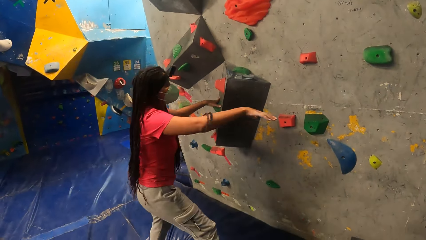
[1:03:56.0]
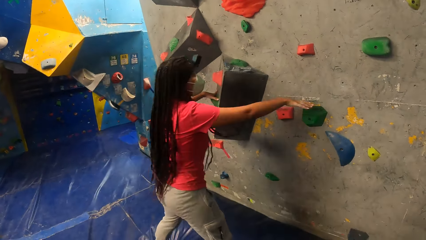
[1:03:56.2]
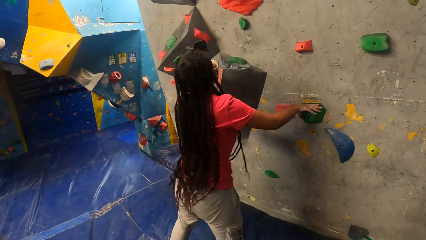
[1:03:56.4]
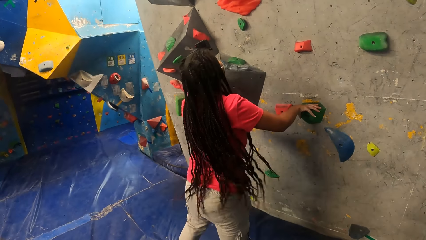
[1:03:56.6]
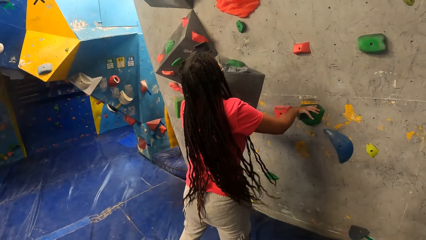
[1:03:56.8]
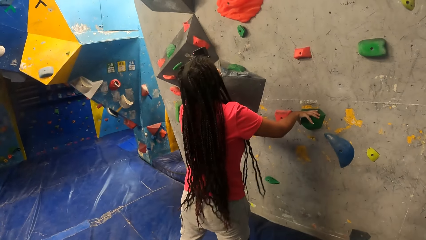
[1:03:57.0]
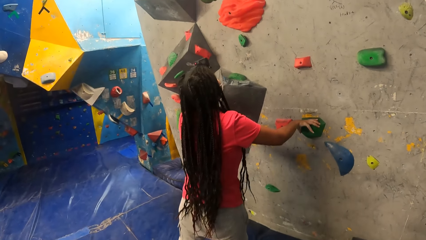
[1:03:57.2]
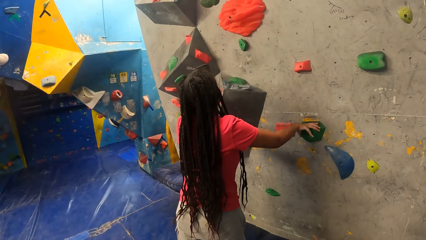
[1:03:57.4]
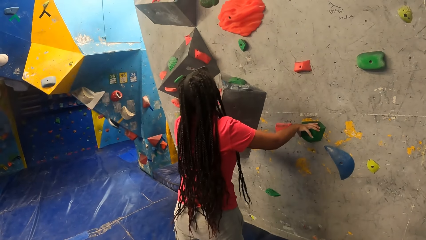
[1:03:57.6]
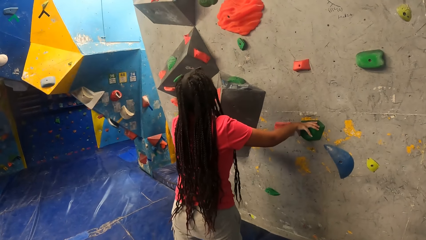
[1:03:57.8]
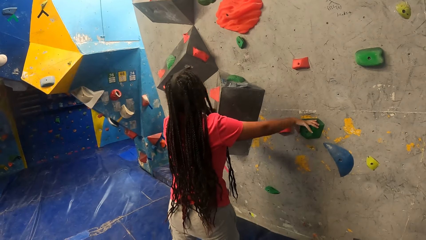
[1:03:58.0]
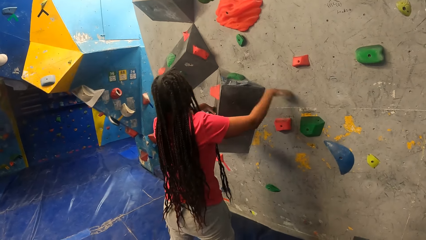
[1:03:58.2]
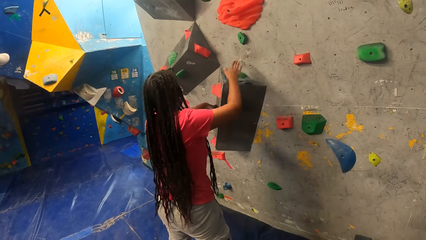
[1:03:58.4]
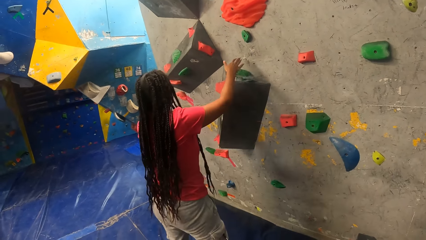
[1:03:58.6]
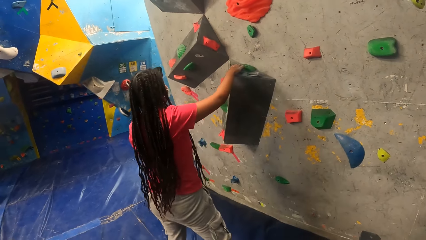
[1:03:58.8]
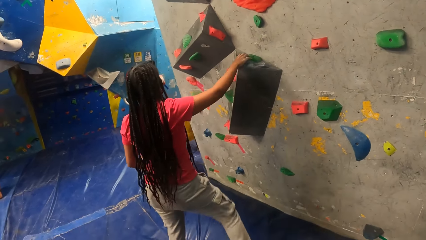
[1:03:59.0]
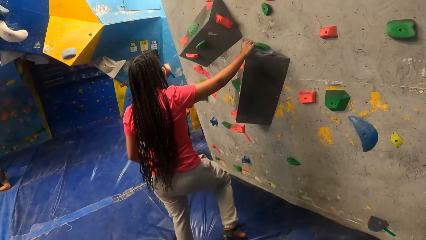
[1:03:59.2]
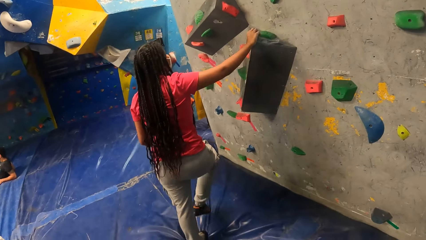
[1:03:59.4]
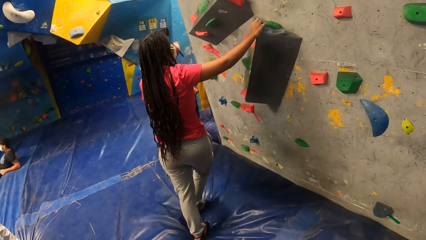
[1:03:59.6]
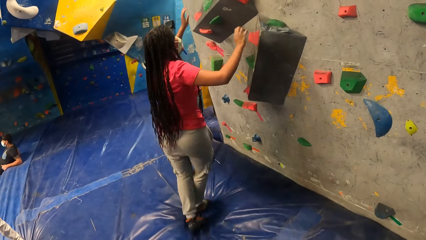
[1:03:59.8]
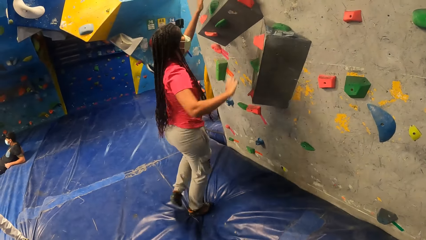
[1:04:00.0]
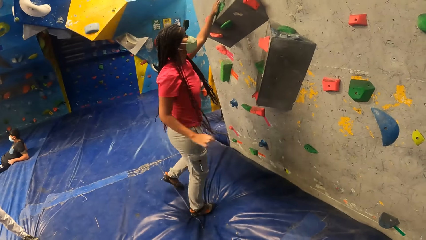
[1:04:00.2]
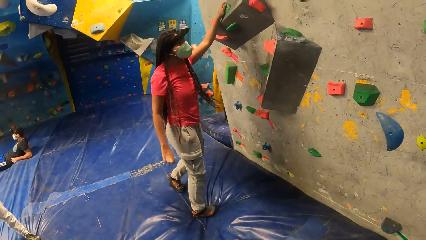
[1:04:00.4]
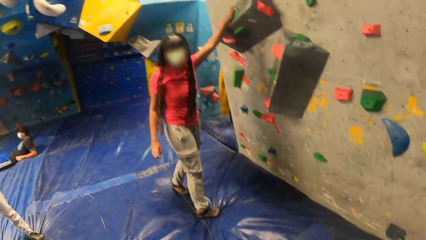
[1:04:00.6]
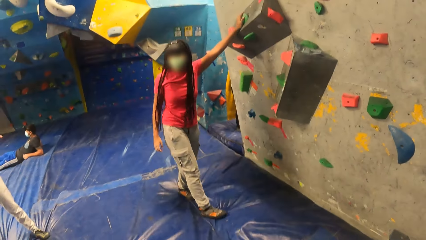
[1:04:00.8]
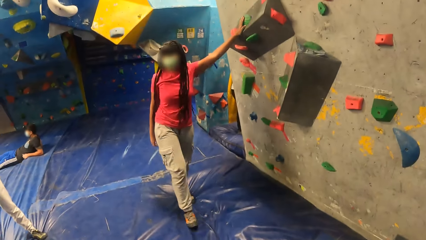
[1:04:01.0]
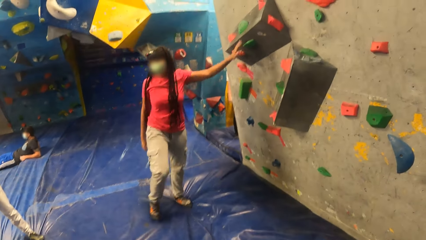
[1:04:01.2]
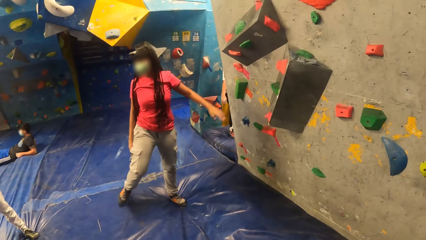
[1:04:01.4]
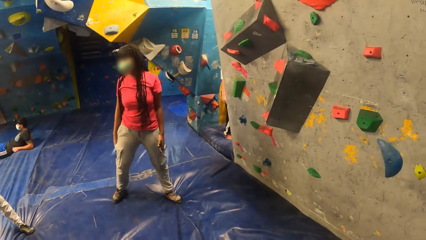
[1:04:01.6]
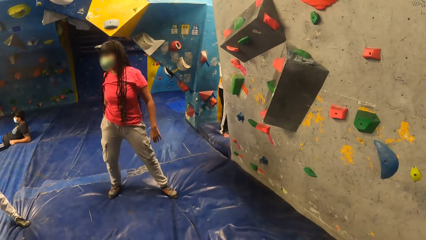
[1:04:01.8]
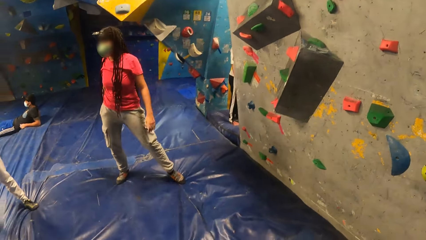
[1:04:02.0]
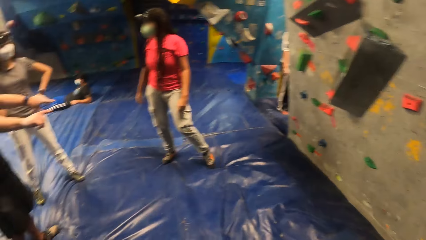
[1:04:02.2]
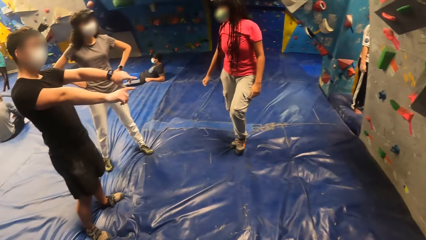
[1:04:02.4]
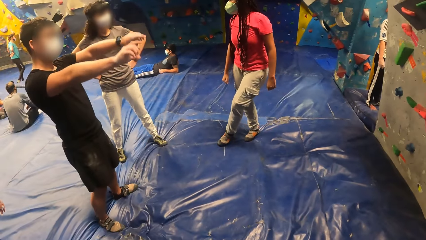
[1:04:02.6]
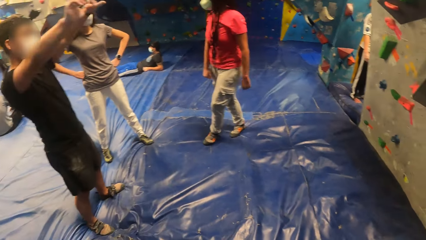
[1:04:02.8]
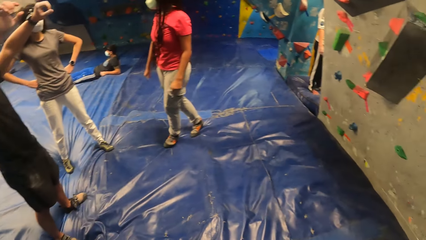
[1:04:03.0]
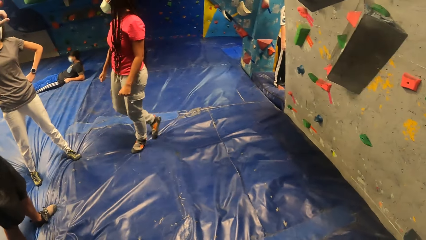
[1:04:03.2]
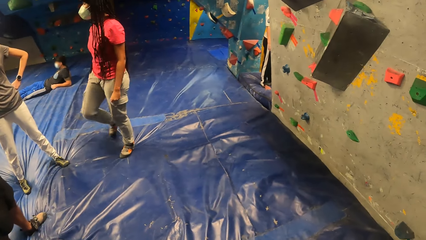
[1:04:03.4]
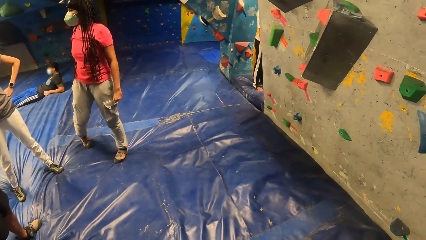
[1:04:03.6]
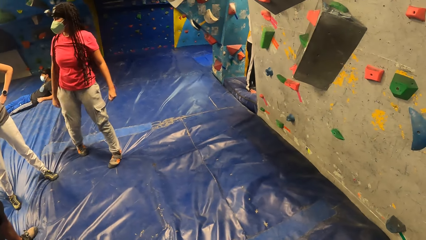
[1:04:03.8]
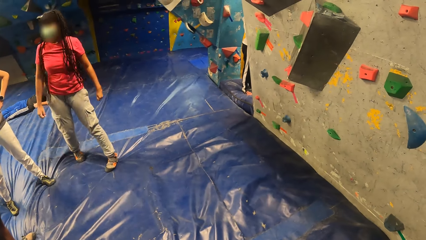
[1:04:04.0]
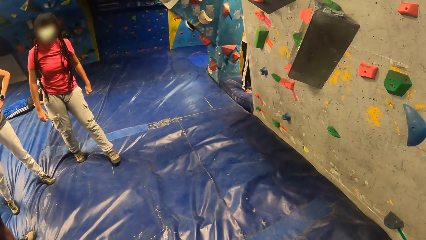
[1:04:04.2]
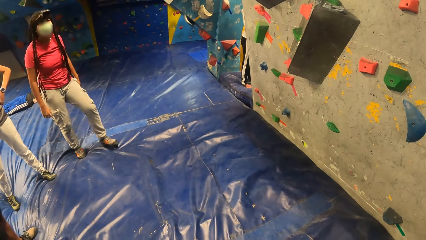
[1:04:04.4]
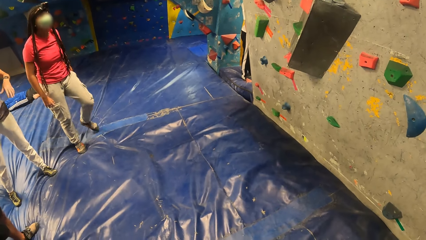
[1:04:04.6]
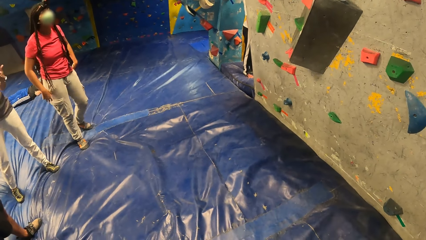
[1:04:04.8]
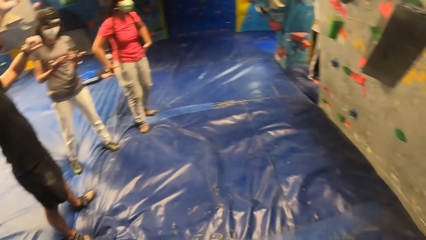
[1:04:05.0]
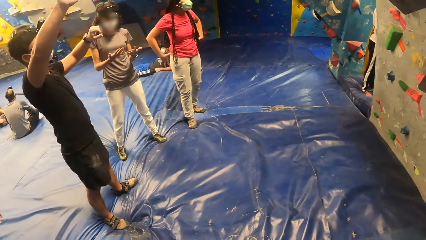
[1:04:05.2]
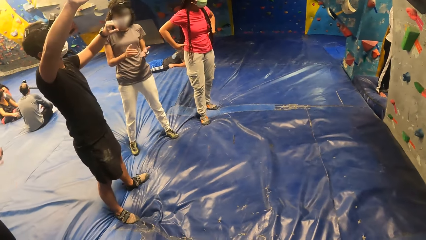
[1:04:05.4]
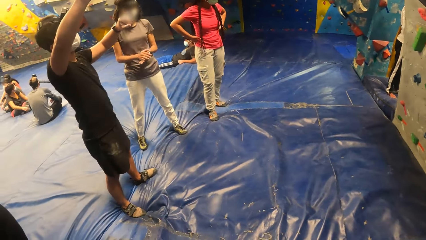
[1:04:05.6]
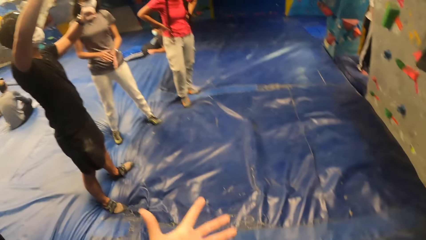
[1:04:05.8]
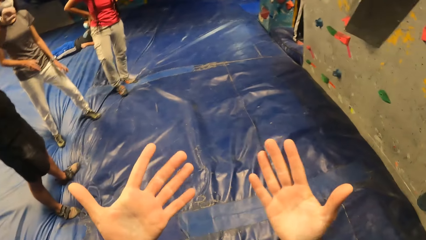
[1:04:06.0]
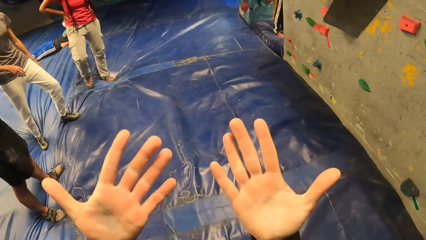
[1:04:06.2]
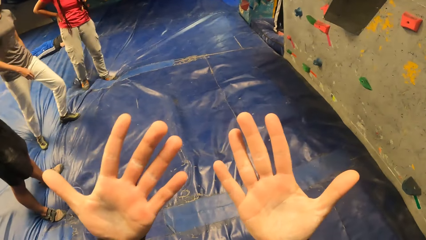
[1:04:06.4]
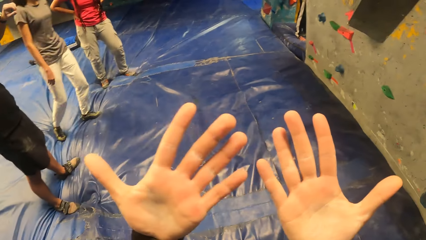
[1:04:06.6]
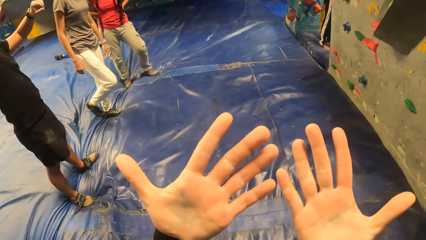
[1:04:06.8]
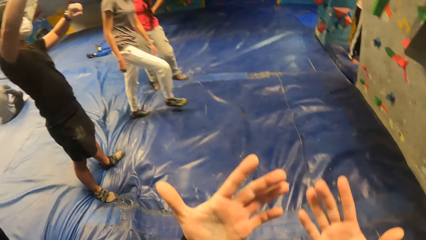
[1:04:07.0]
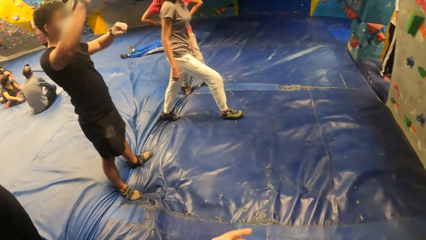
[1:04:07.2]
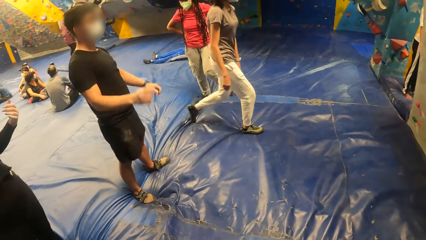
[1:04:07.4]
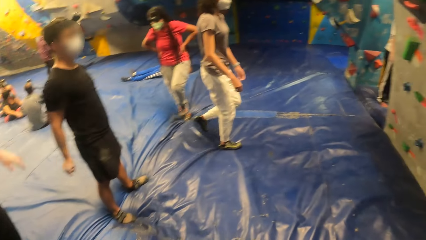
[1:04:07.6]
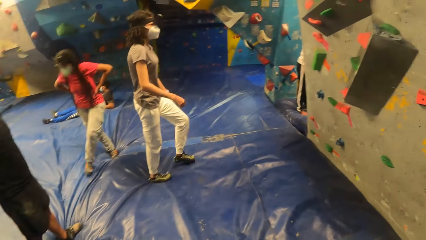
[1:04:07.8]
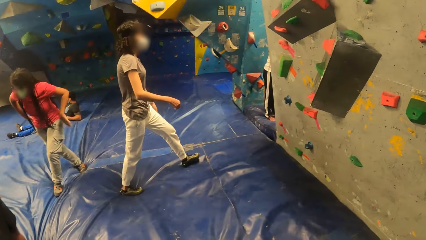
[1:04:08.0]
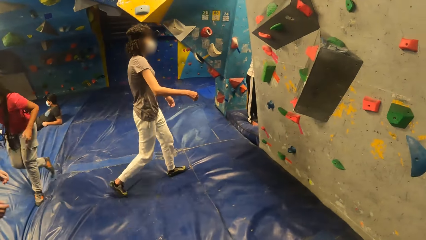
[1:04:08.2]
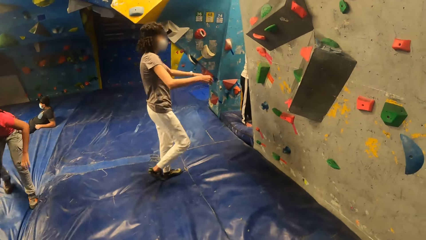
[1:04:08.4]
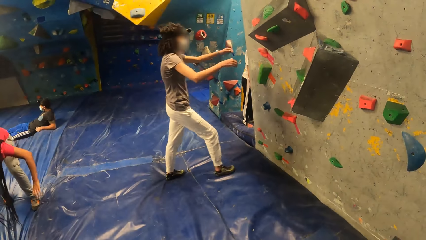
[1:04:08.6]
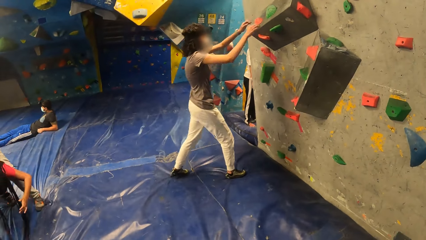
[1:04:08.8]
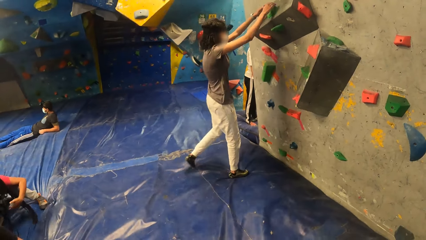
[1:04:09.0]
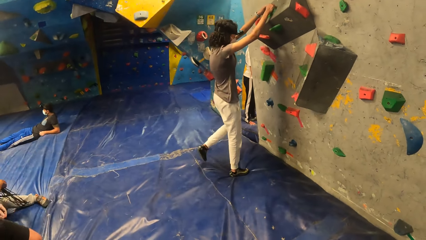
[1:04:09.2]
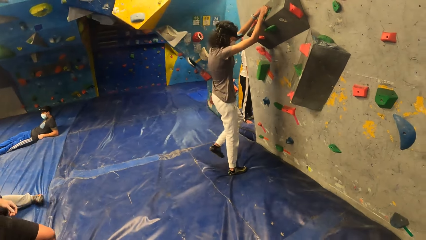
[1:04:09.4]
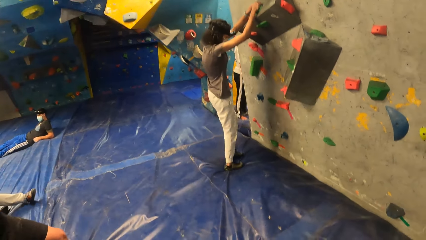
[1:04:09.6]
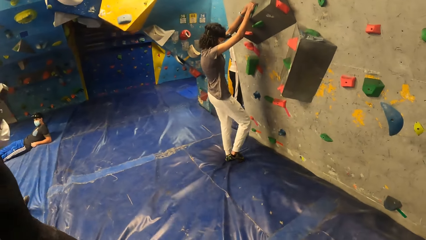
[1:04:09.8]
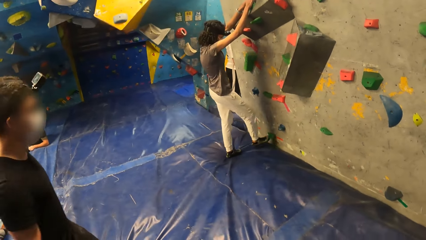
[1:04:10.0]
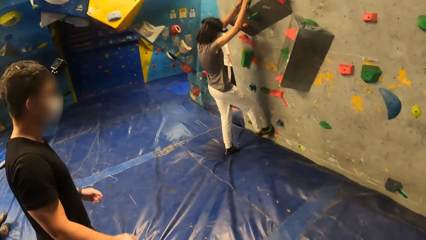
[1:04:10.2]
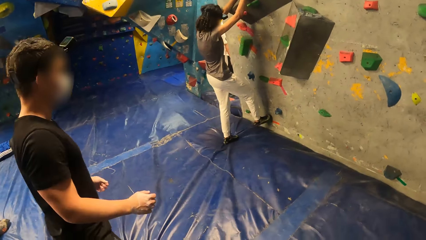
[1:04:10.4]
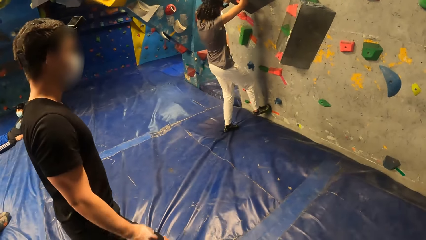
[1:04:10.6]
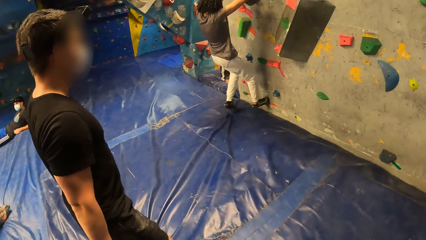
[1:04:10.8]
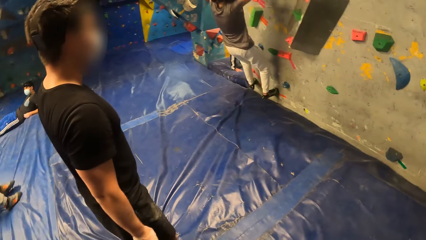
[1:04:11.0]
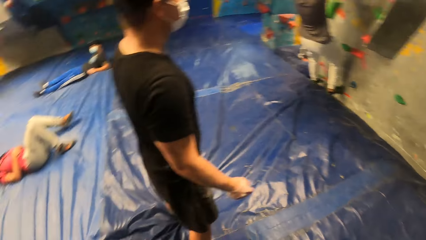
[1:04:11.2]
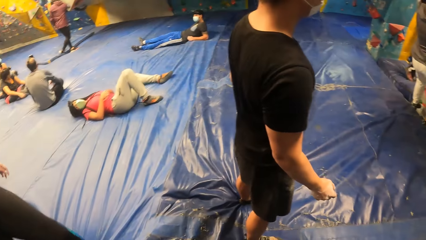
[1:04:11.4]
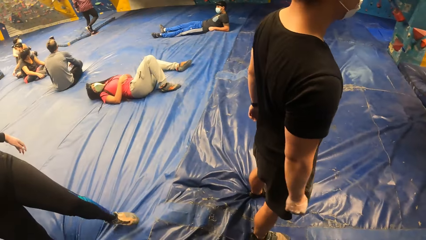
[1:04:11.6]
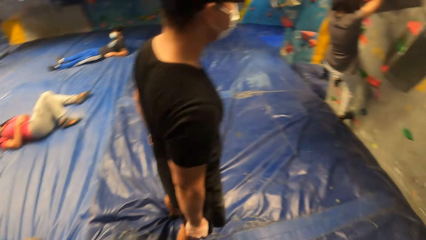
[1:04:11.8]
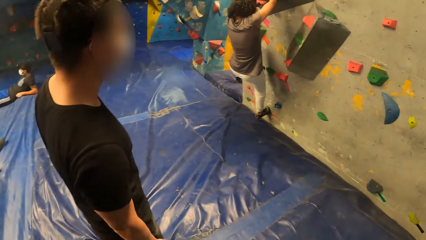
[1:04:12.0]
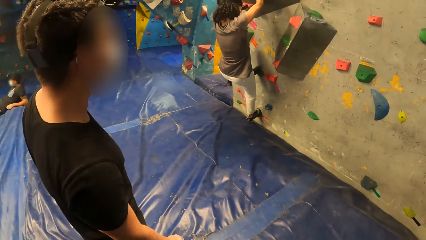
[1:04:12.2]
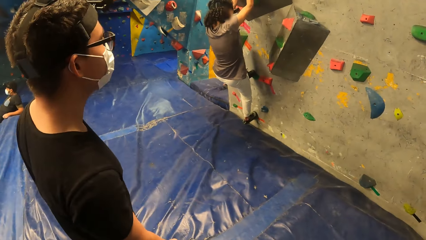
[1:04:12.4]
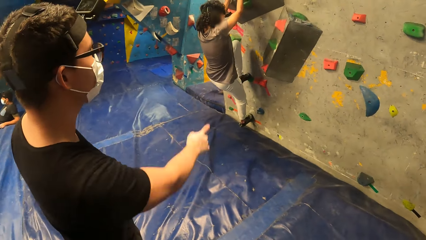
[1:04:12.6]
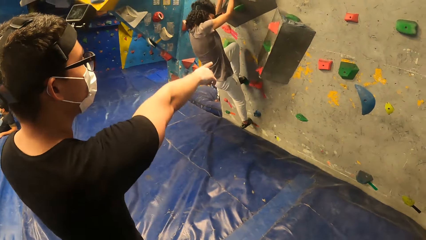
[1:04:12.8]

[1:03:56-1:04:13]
The woman touches climbing holds on the bouldering wall with both hands. The woman walks backward. The man points at the bouldering wall with both hands. The camera wearer looks around. They raise both hands. Another woman climbs the bouldering wall with both hands. The first woman lies on the landing mattress. The man points at the bouldering wall with his right hand. The camera wearer looks around.
